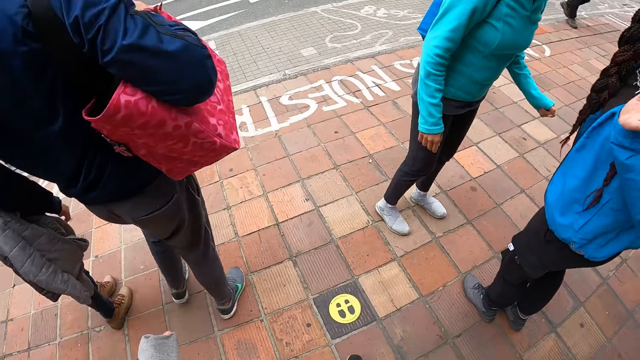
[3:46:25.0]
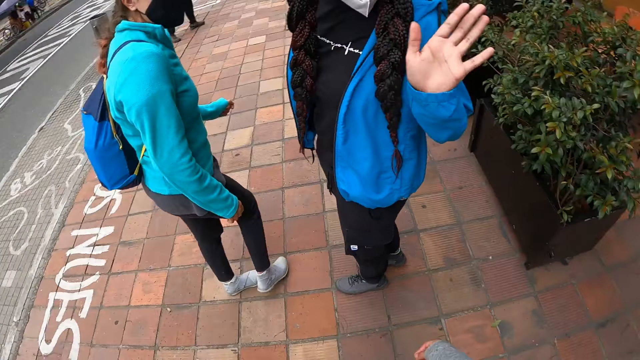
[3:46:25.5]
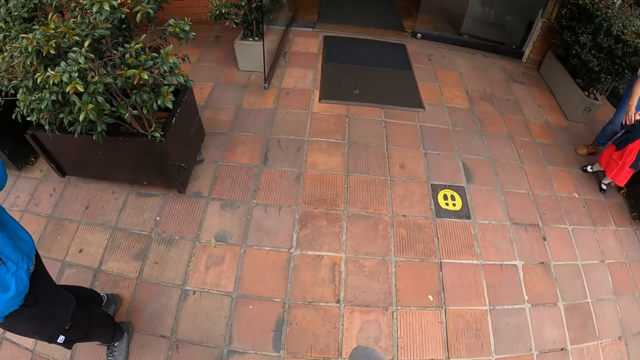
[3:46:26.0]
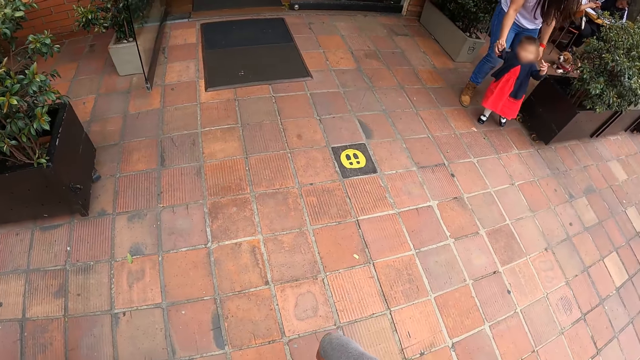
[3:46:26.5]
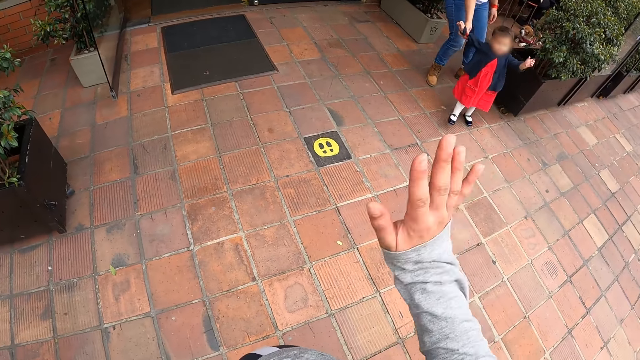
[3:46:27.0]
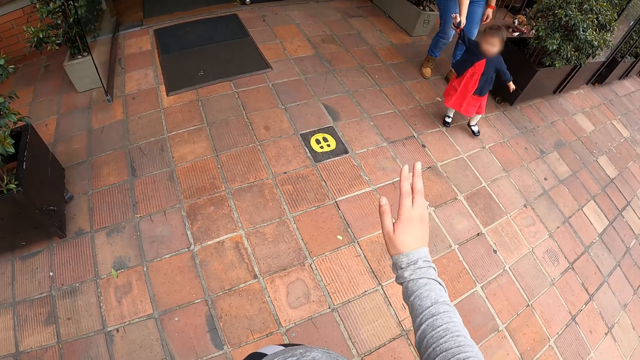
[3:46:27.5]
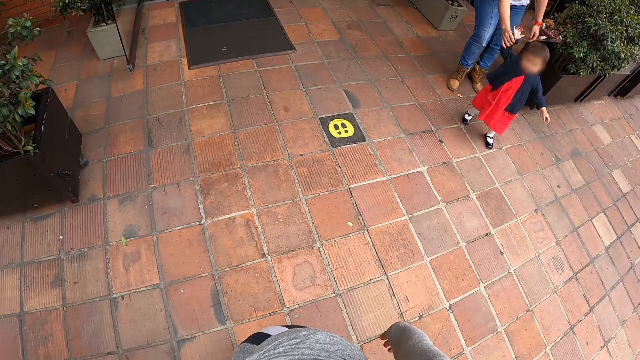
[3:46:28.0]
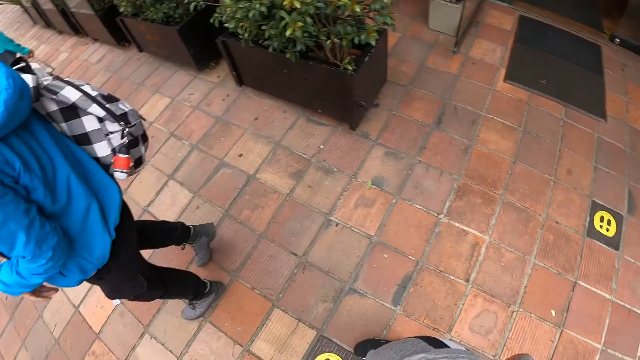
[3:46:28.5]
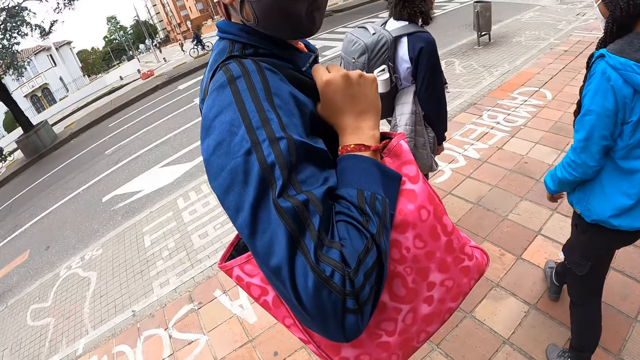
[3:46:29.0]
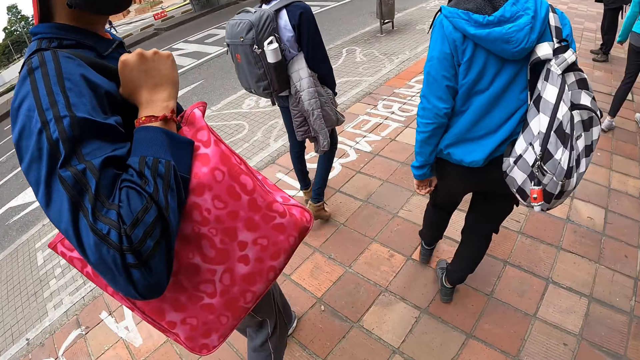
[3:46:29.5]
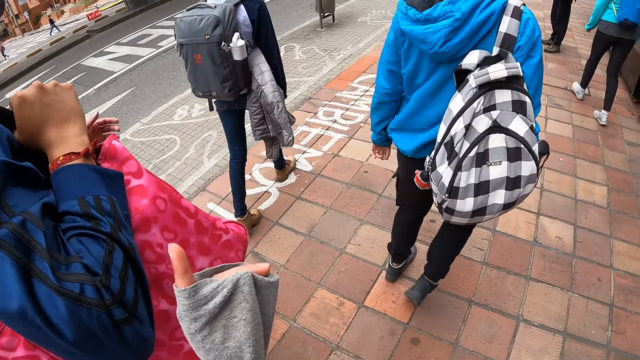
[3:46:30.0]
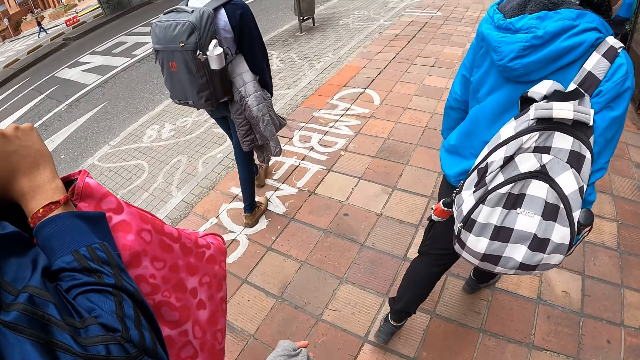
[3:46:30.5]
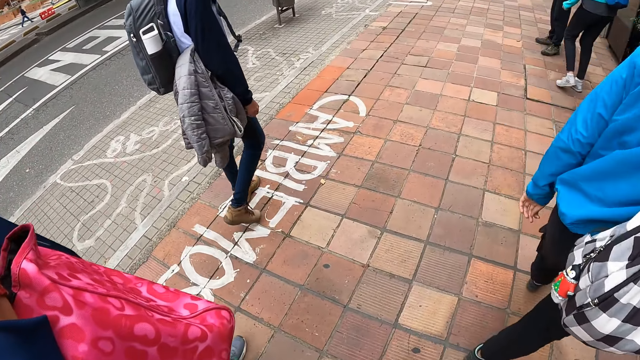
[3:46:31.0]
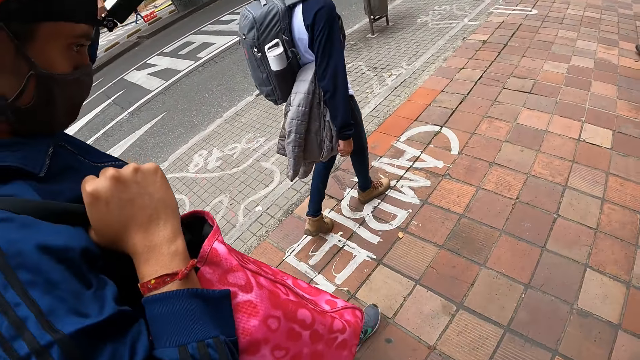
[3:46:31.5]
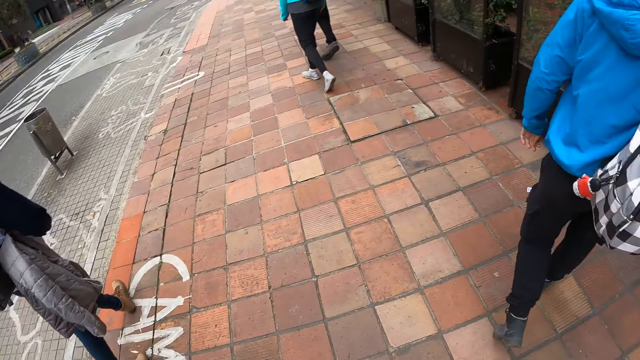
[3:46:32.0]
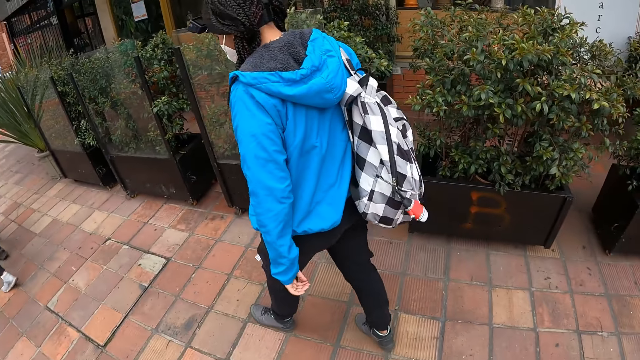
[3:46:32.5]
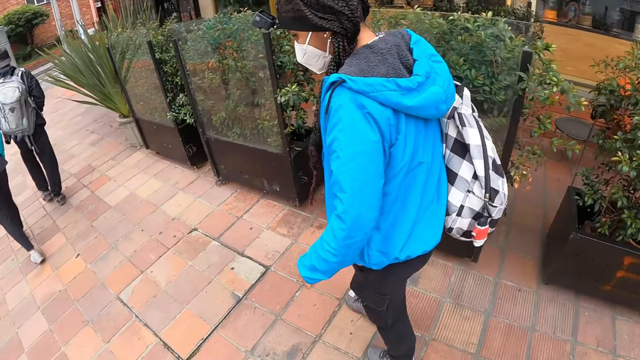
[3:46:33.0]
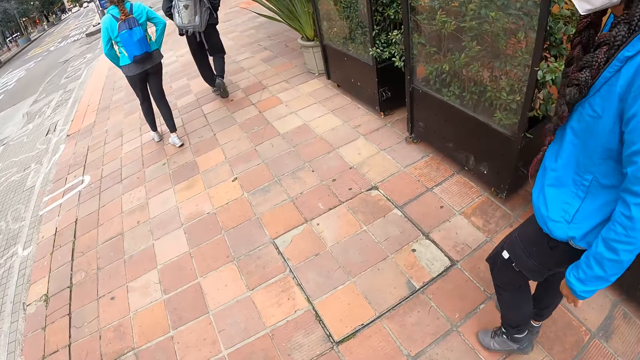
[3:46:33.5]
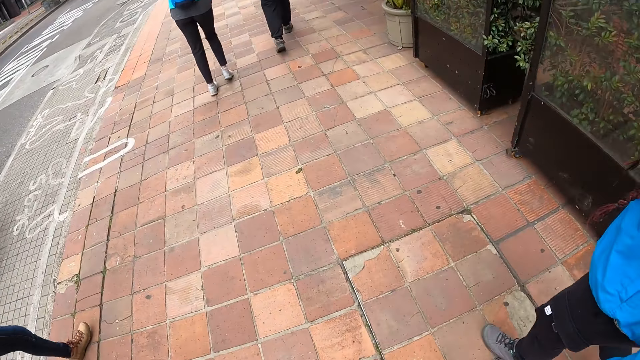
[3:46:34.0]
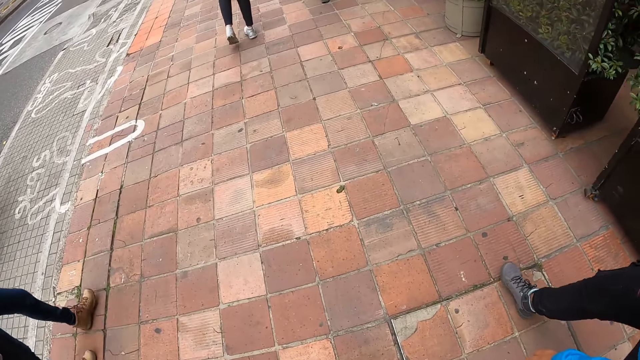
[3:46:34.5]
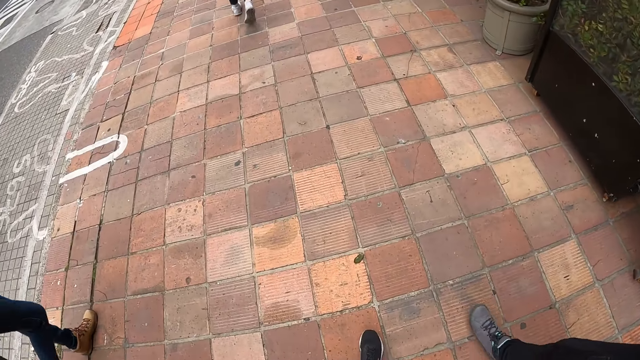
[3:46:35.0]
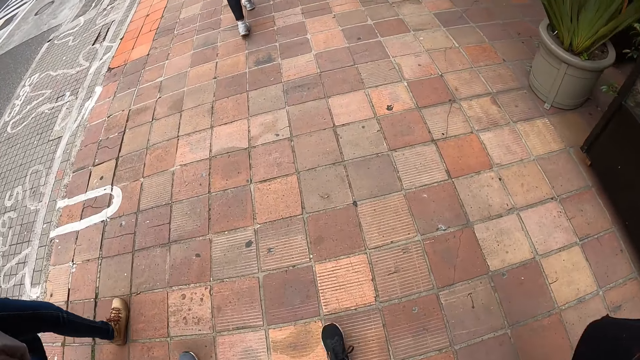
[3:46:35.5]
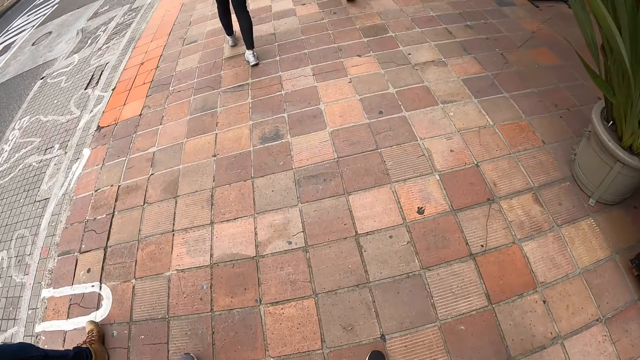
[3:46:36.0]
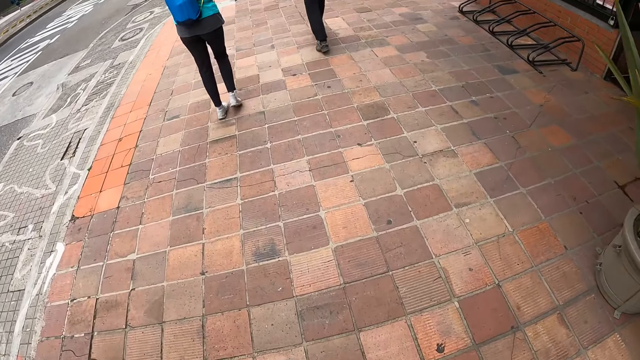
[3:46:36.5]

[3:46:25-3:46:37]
The camera wearer looks around. A woman waves at the baby. The camera wearer turns around to the baby. She waves her hand at the baby. She turns forward. She walks.

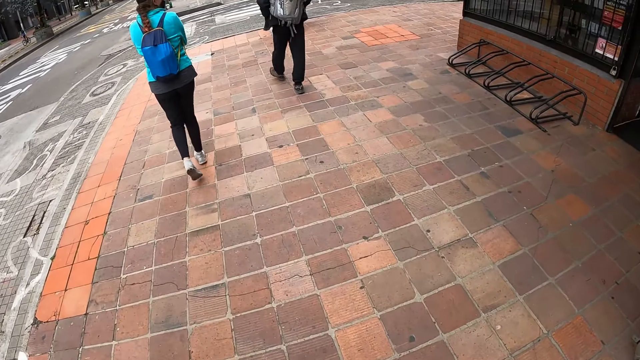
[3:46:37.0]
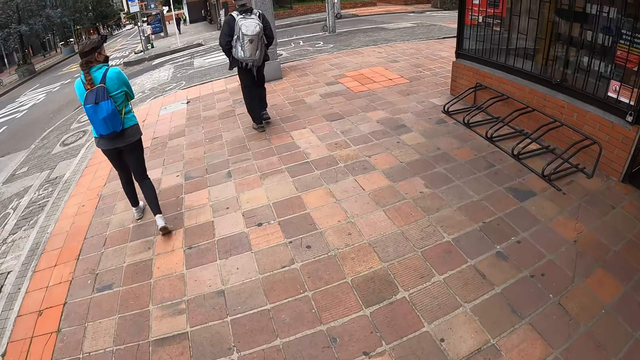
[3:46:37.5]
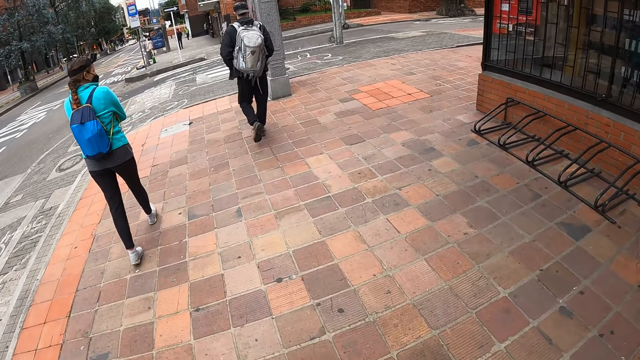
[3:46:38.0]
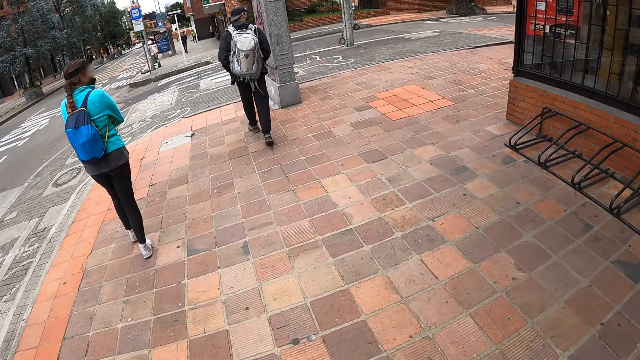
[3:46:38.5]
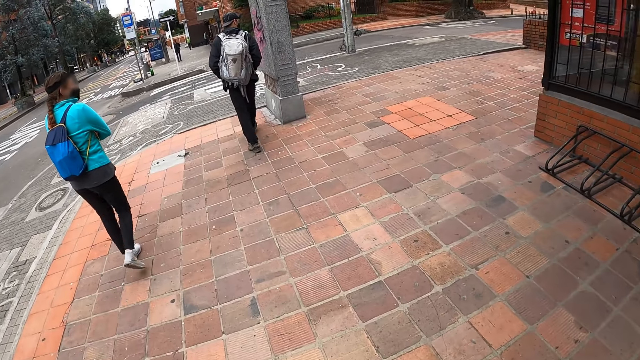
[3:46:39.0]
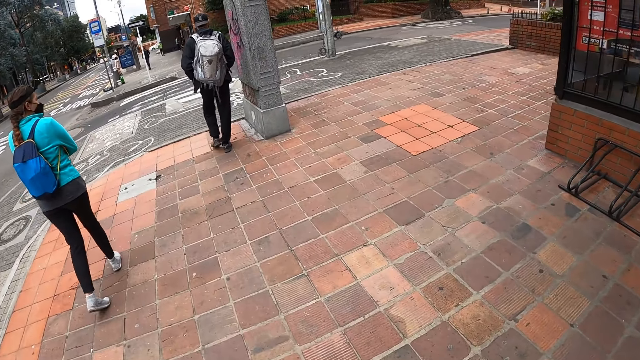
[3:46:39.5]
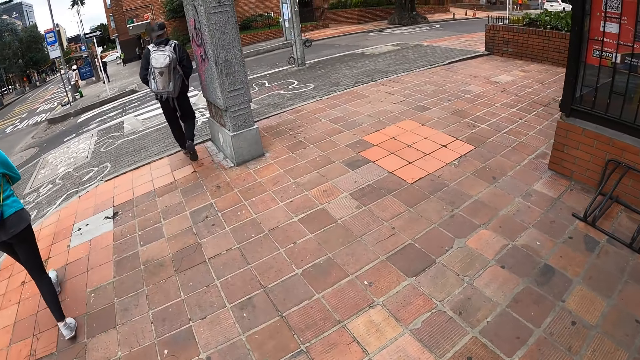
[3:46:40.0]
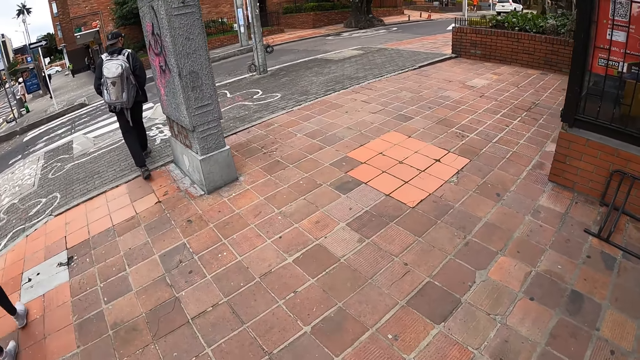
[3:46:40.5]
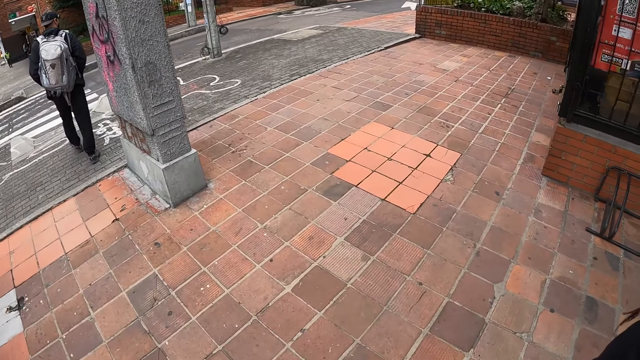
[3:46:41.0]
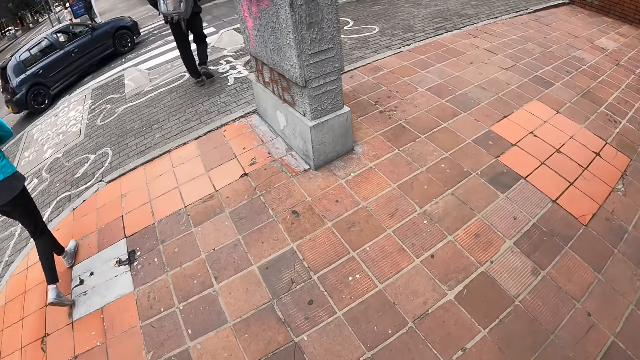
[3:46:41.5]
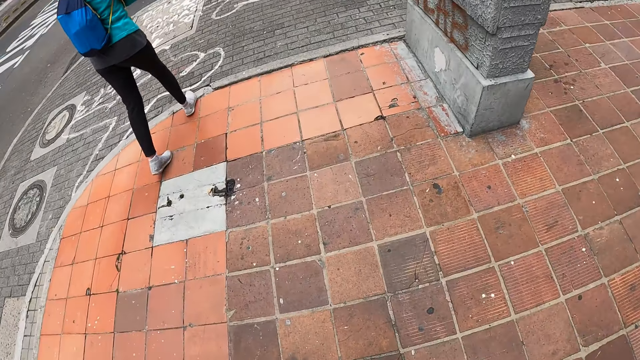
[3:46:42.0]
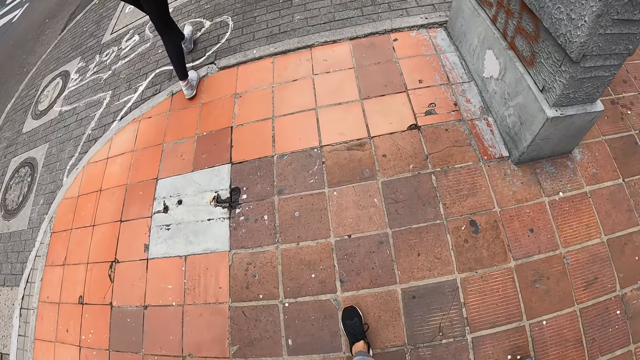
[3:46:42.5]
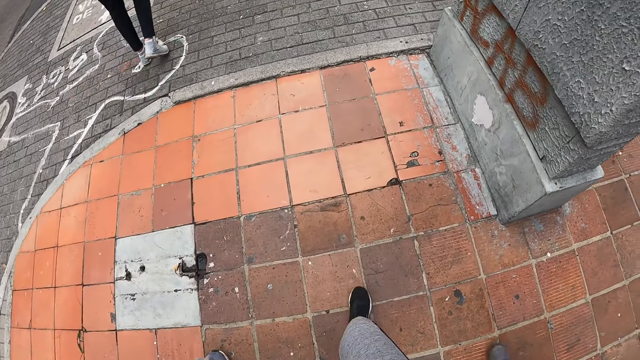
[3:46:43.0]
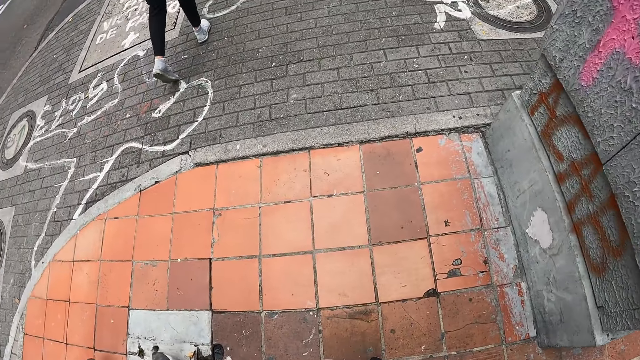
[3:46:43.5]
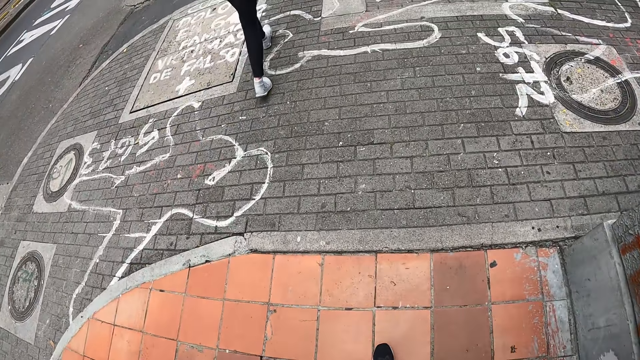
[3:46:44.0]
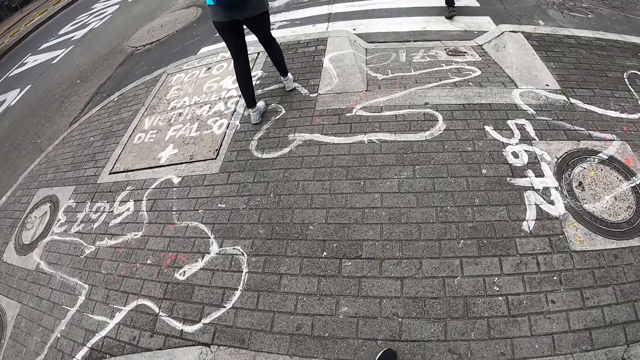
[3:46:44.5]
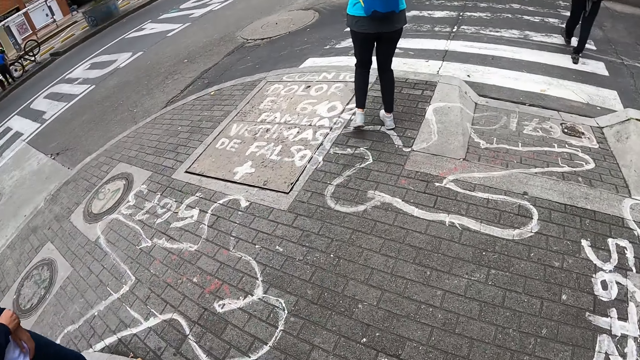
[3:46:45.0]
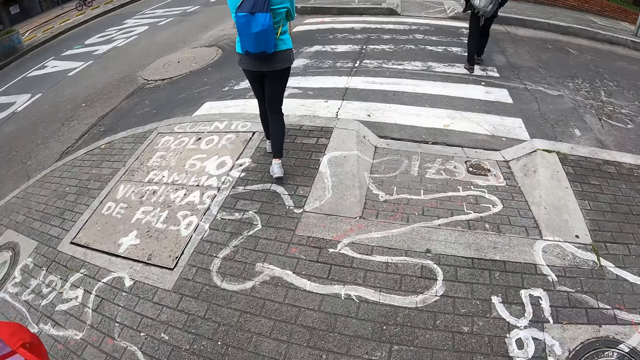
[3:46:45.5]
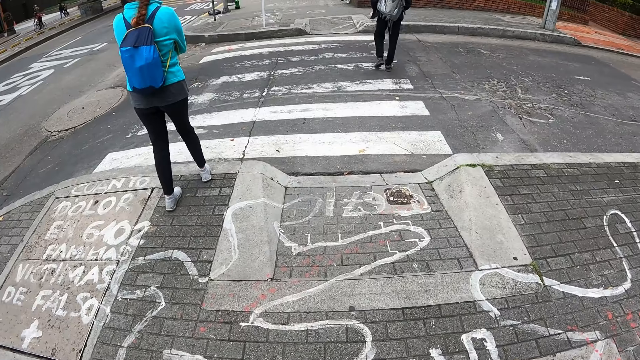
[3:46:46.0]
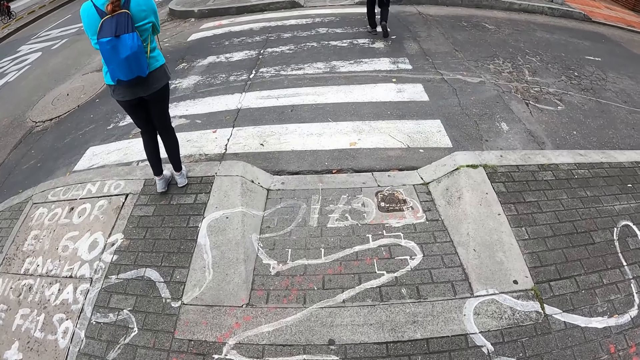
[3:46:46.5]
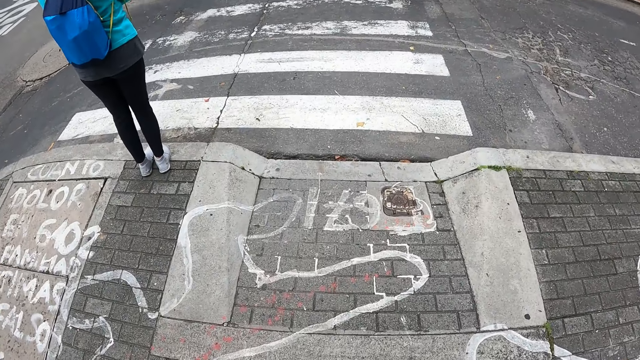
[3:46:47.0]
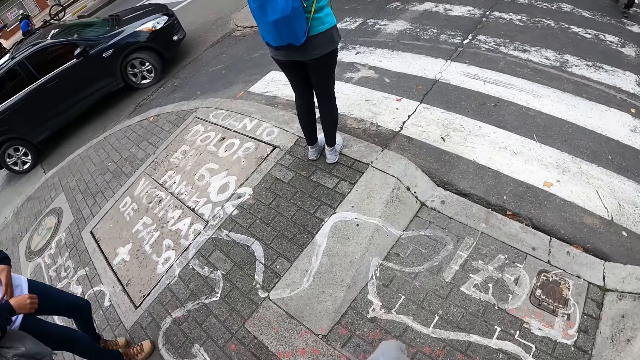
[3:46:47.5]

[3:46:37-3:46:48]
The camera wearer crosses the street.
